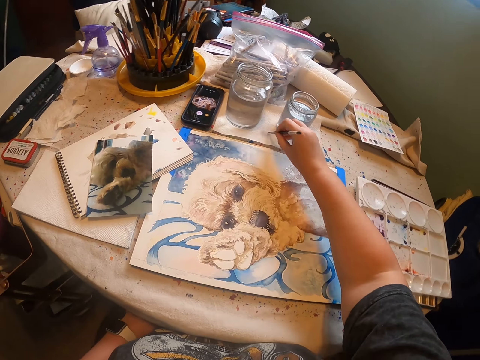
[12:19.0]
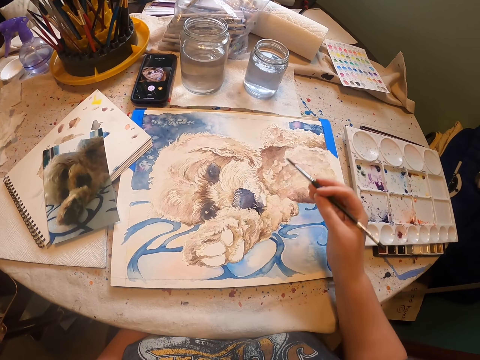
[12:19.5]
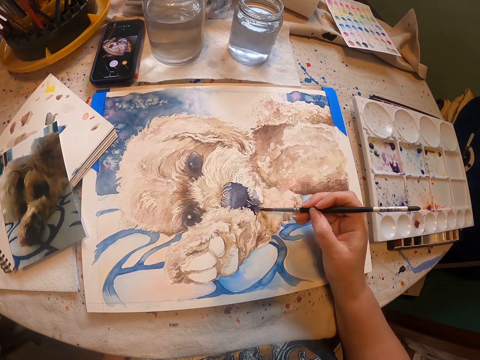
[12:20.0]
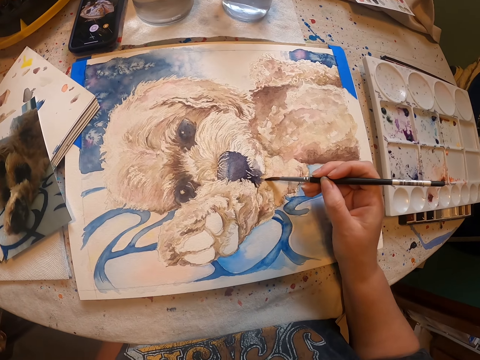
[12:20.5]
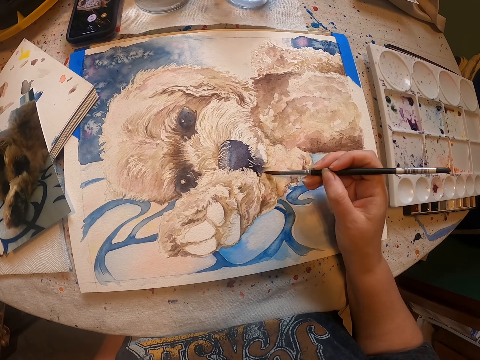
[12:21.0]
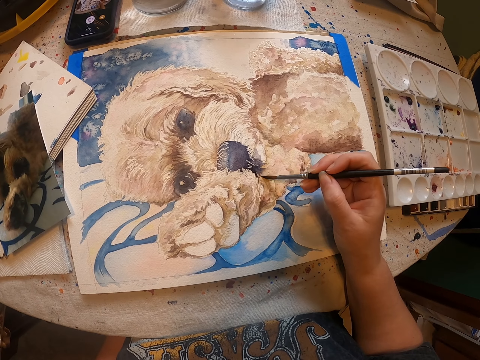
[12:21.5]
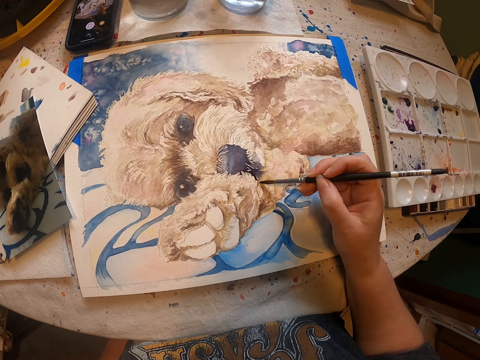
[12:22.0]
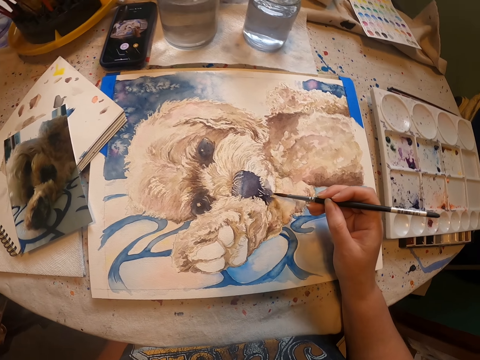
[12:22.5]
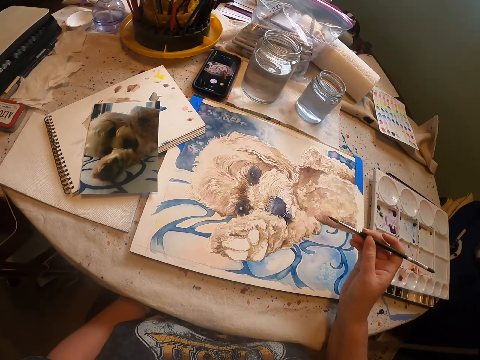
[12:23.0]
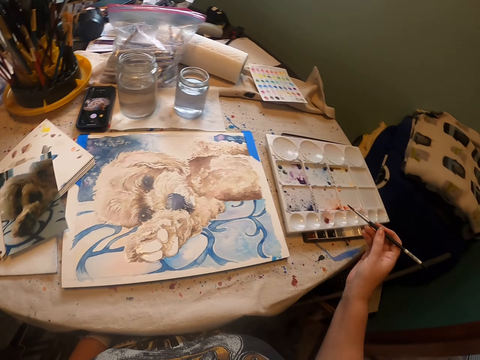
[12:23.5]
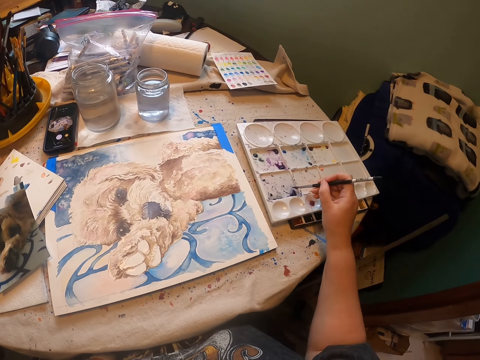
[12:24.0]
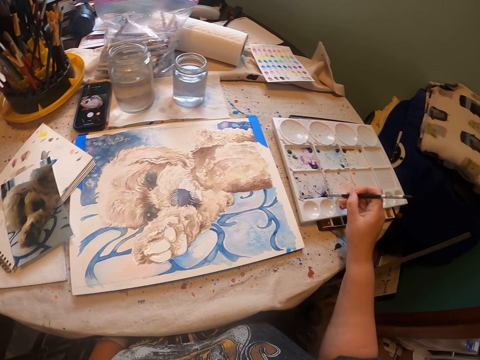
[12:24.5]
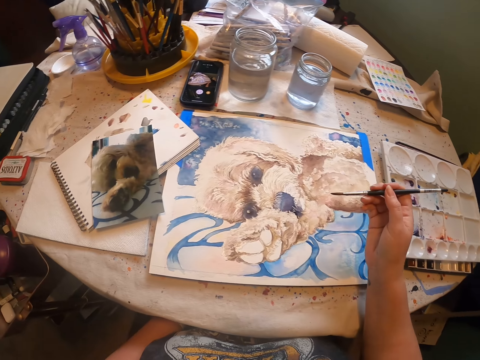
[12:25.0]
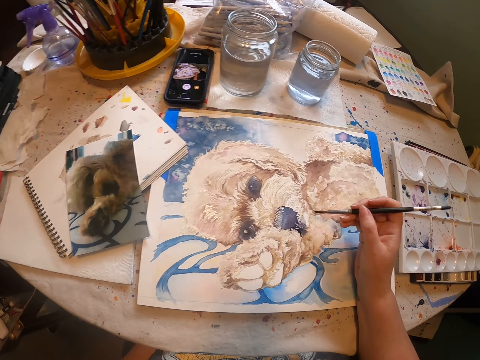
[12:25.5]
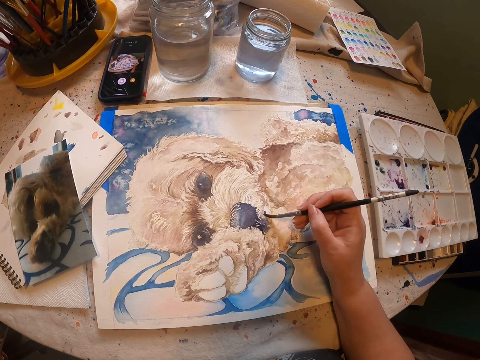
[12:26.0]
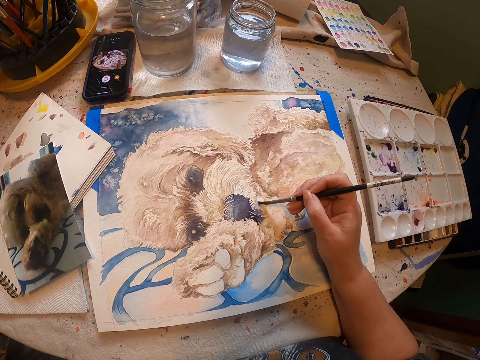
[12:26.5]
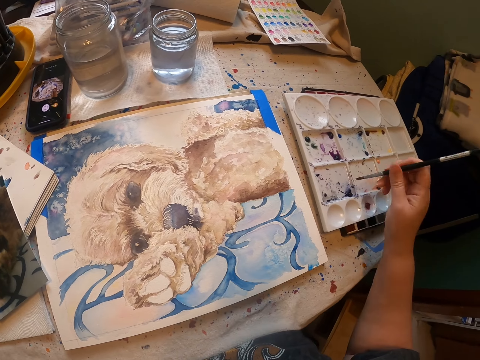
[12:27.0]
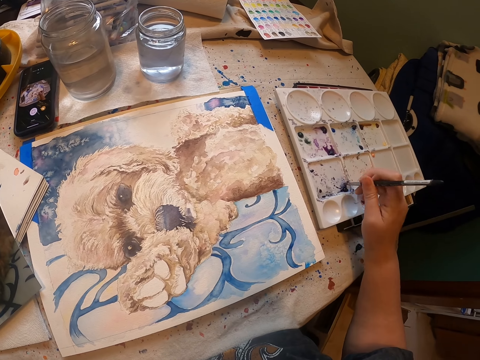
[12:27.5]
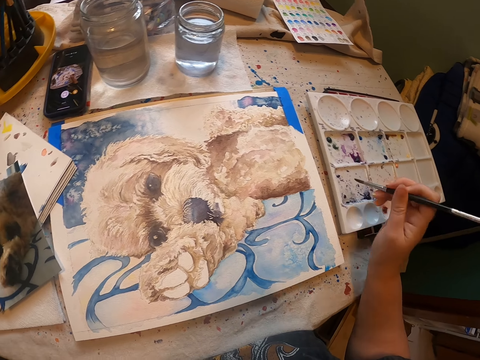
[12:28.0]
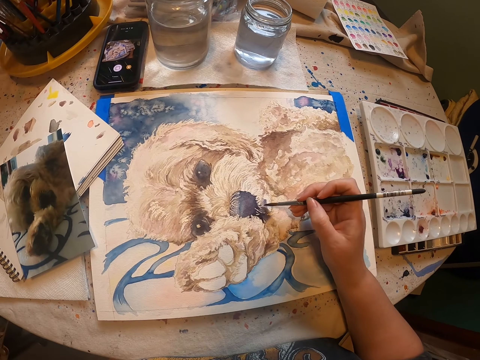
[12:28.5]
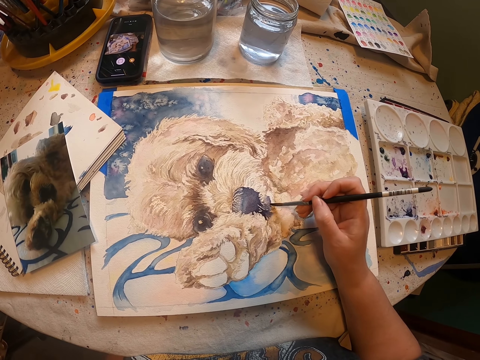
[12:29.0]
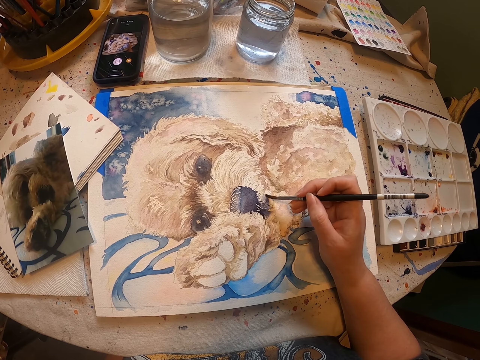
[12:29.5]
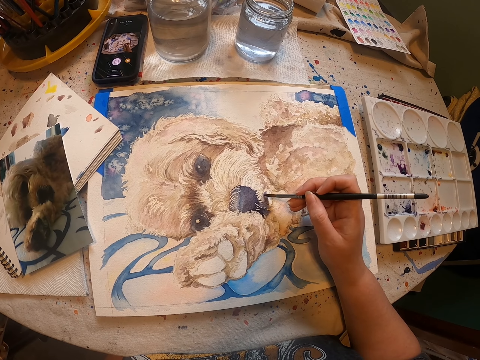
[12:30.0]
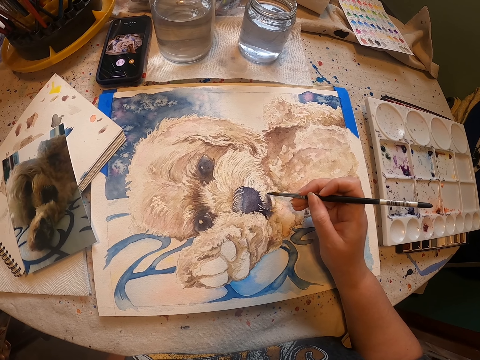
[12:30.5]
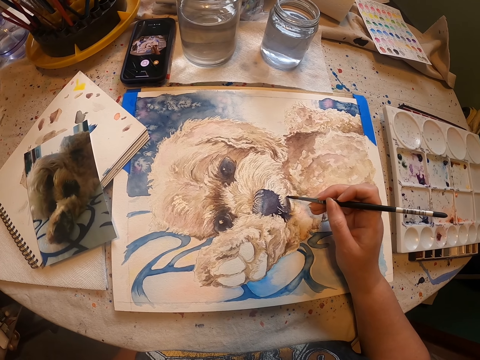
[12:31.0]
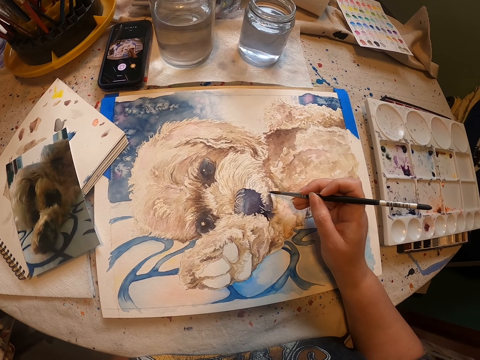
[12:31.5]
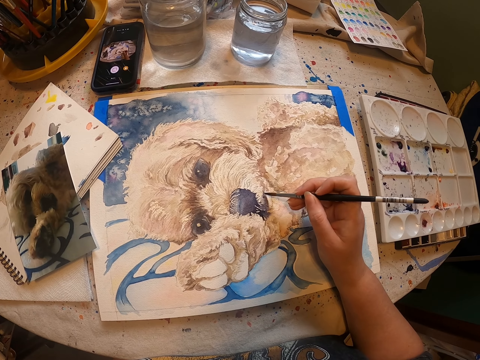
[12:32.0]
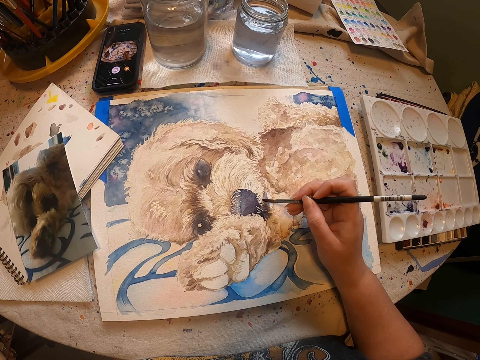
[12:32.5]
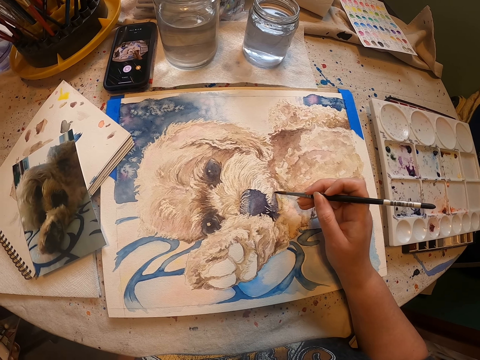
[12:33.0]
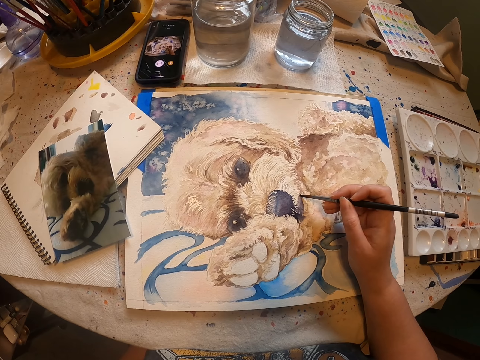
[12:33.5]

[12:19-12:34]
The camera wearer wipes excess liquid on a piece of paper. They paint a drawing on the piece of paper with the right hand. They scoop paint from the painting palette. They rub a drawing brush on the paint tray. They paint a drawing on the piece of paper with the right hand. They rub the drawing brush on the paint tray. They scoop paint from the painting palette. They paint a drawing on the piece of paper with the right hand.

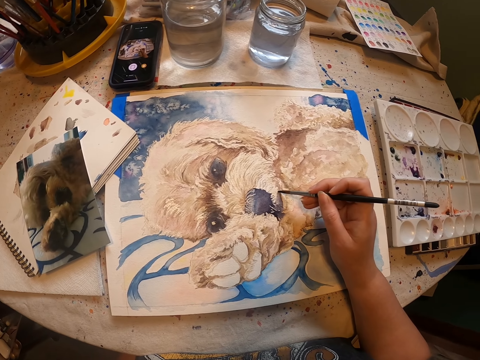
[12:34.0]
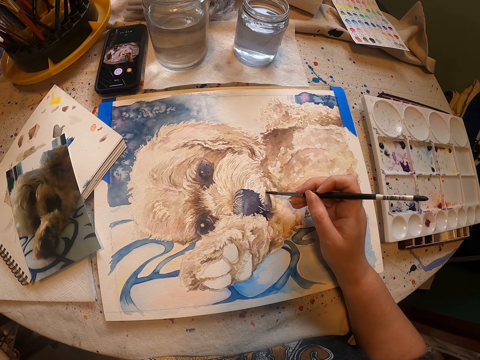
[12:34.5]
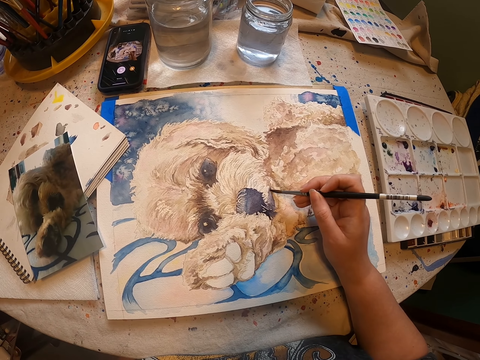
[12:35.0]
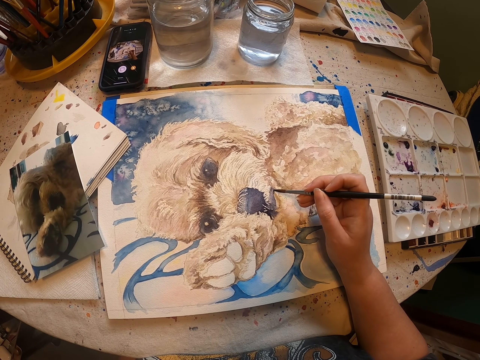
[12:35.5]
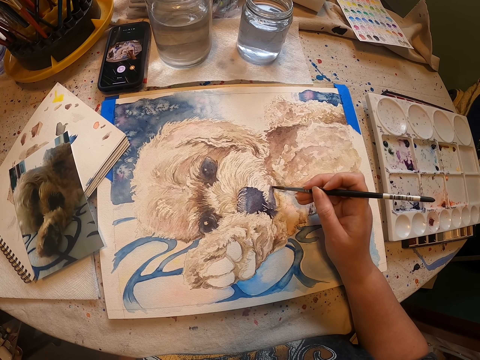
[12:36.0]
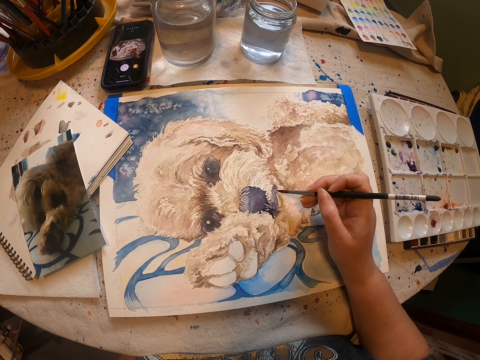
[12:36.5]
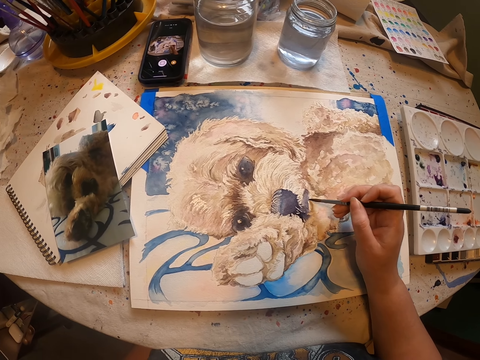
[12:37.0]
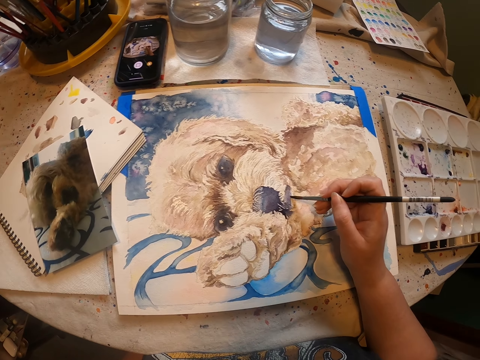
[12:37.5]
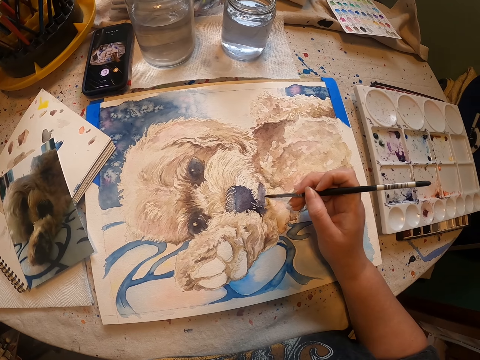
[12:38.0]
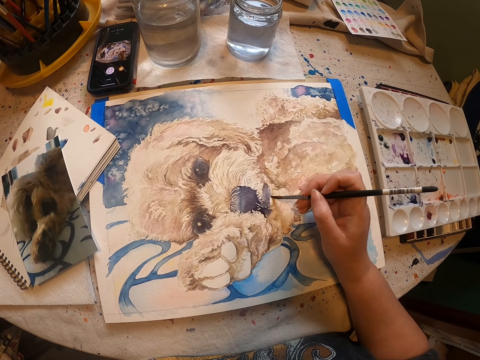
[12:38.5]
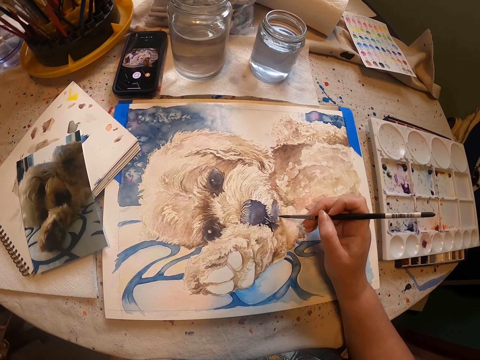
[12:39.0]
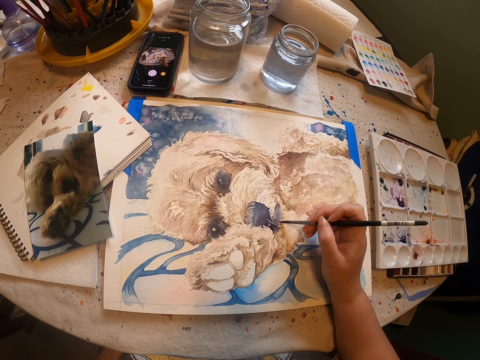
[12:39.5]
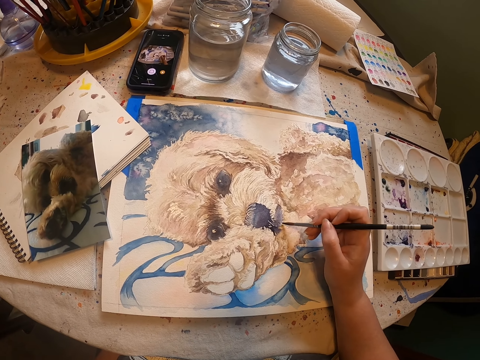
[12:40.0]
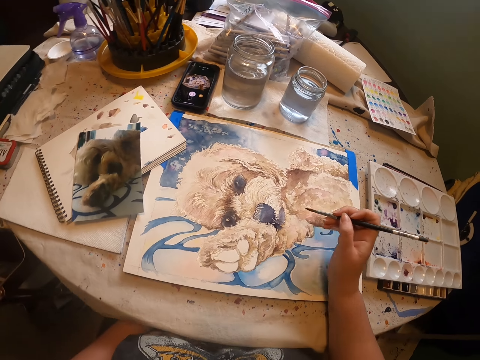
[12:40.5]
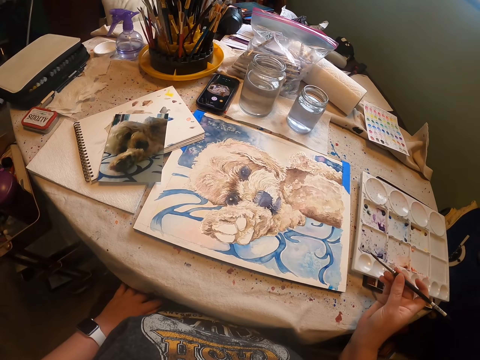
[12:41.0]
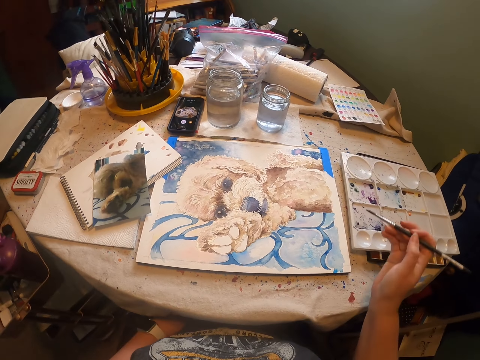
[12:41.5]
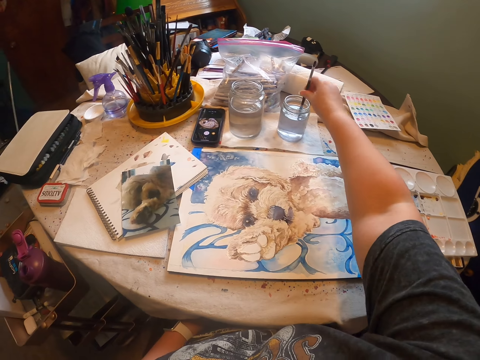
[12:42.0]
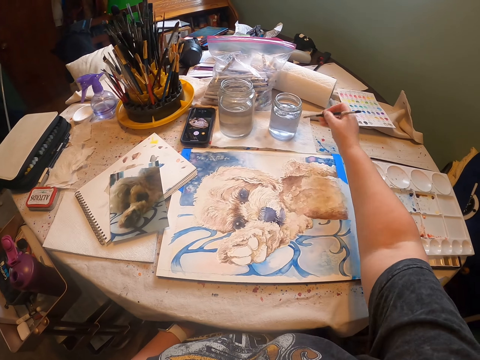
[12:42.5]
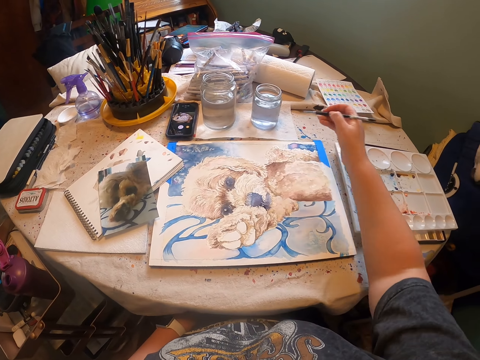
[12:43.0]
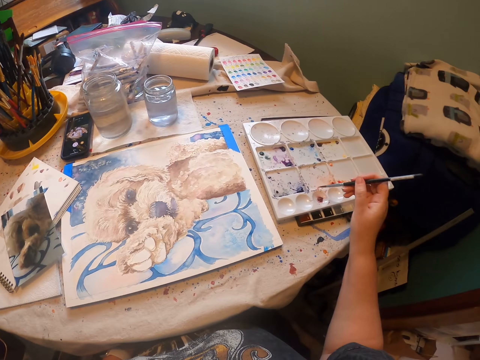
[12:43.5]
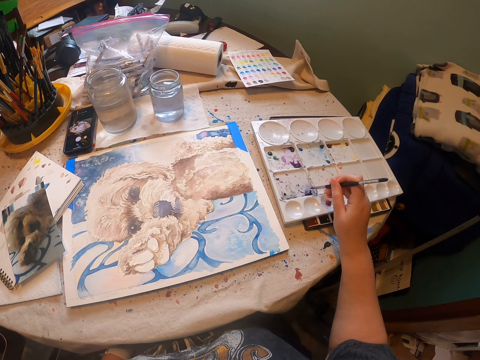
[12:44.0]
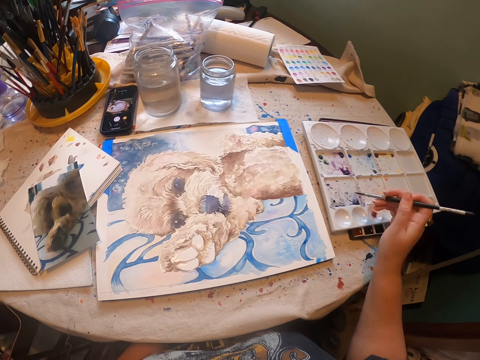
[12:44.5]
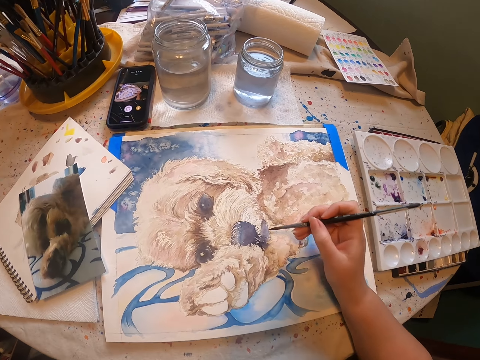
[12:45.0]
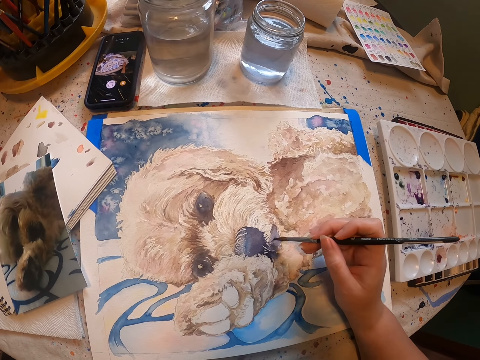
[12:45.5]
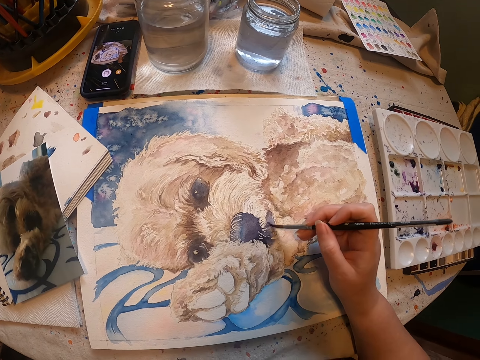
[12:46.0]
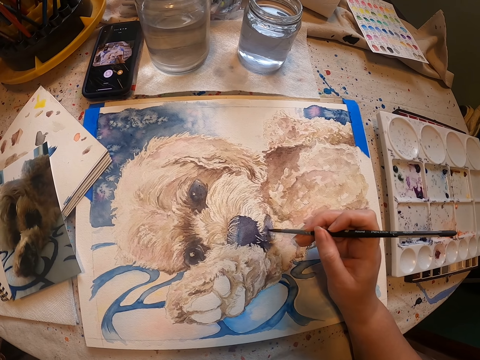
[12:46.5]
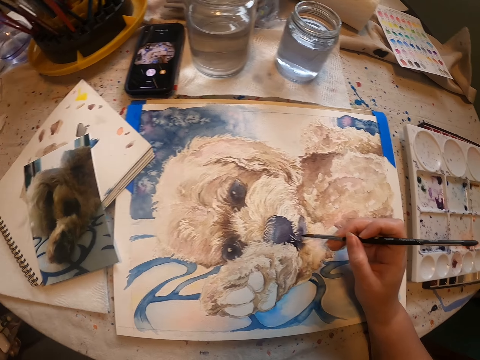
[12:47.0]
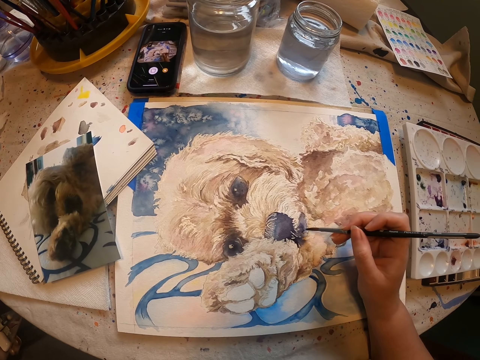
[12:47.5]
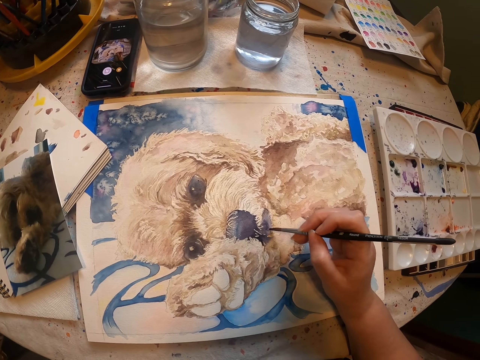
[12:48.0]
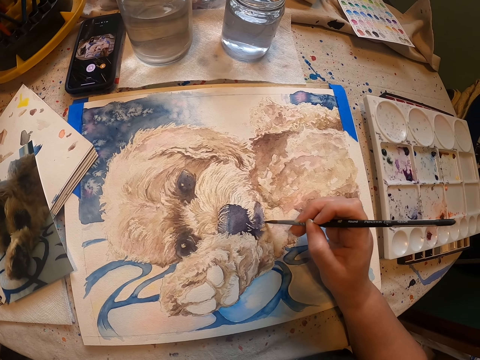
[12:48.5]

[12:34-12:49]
The camera wearer looks at the painting. They dip the paint brush or drawing brush in liquid in a can. They wipe excess liquid on a piece of paper. They rub the drawing brush on the paint tray. They decorate a drawing with the drawing brush.
